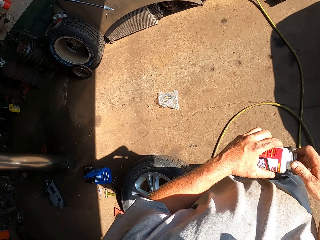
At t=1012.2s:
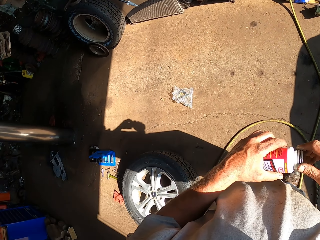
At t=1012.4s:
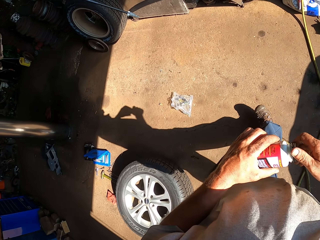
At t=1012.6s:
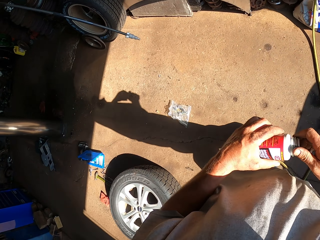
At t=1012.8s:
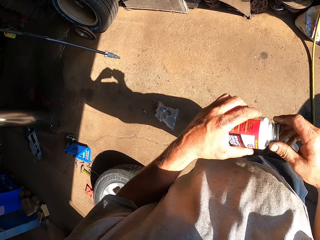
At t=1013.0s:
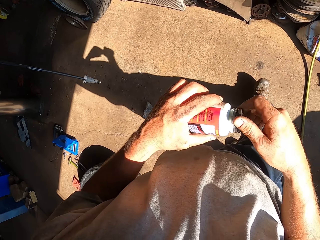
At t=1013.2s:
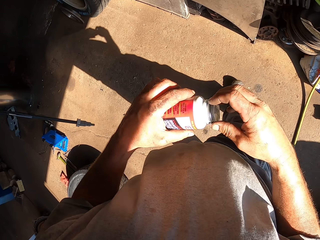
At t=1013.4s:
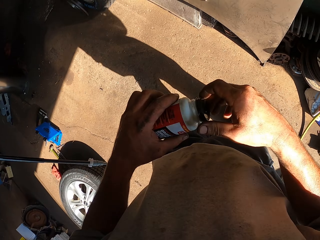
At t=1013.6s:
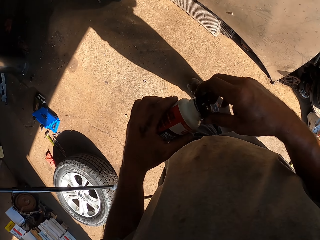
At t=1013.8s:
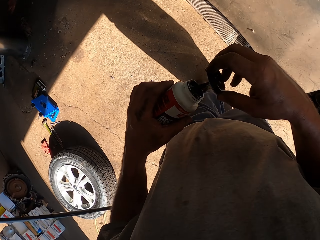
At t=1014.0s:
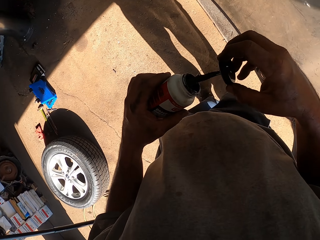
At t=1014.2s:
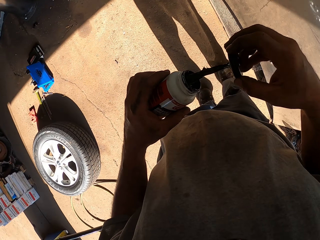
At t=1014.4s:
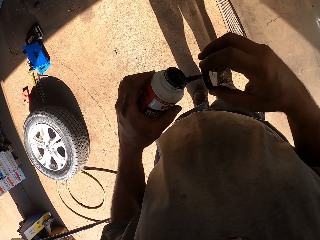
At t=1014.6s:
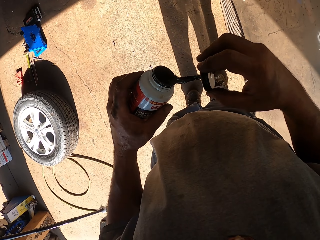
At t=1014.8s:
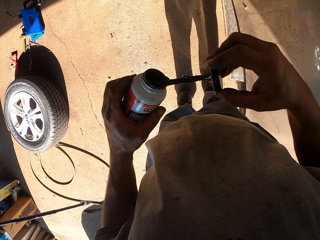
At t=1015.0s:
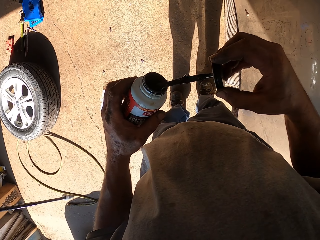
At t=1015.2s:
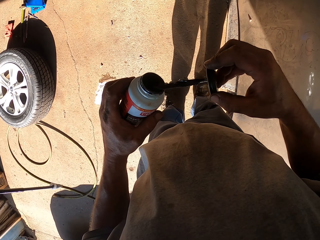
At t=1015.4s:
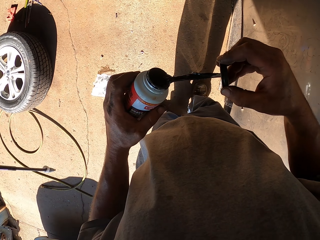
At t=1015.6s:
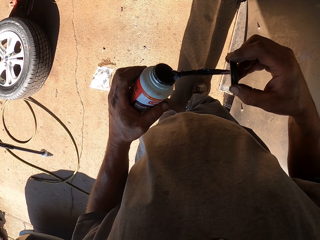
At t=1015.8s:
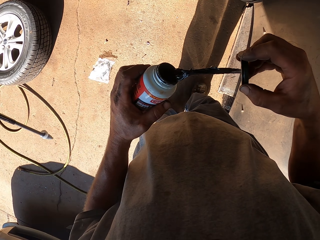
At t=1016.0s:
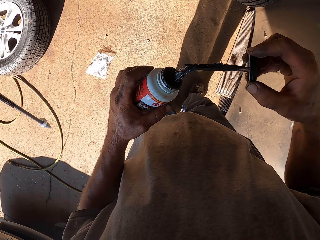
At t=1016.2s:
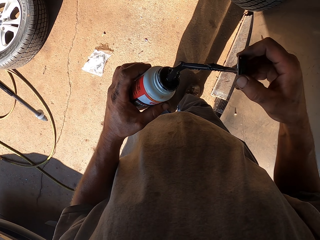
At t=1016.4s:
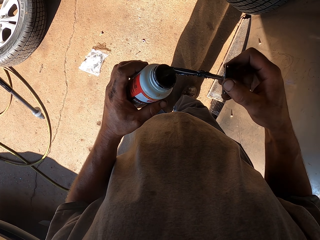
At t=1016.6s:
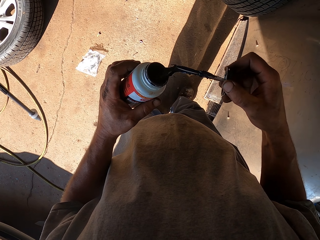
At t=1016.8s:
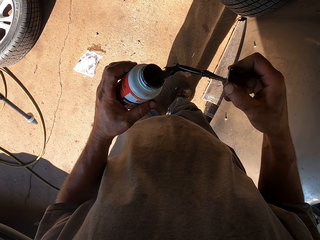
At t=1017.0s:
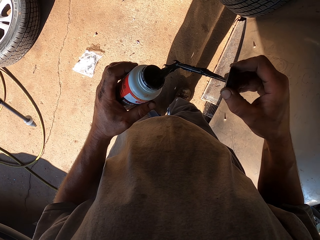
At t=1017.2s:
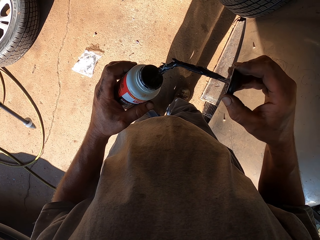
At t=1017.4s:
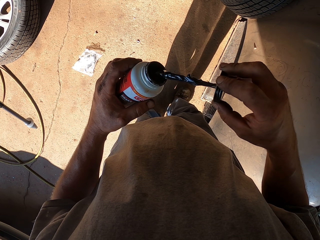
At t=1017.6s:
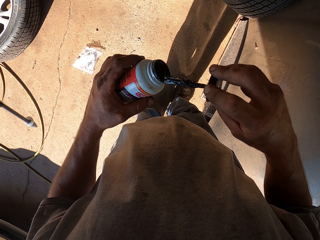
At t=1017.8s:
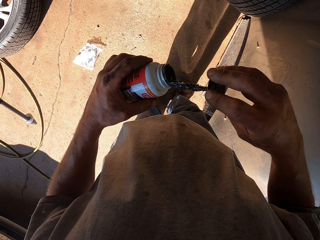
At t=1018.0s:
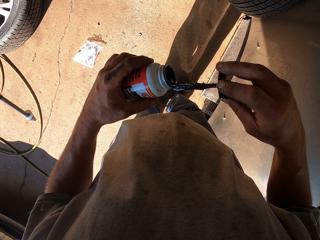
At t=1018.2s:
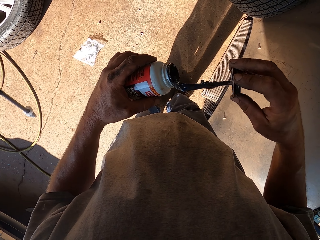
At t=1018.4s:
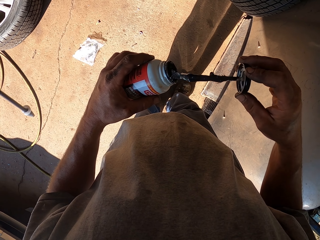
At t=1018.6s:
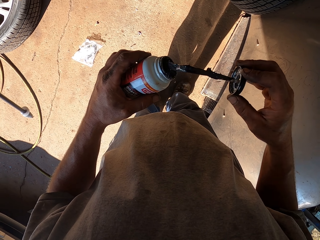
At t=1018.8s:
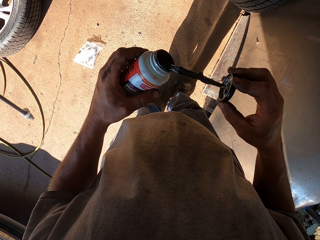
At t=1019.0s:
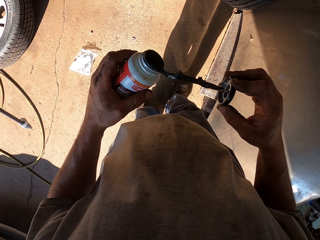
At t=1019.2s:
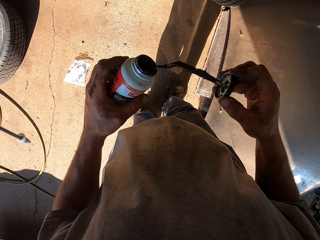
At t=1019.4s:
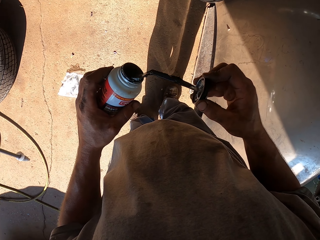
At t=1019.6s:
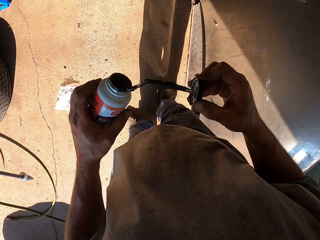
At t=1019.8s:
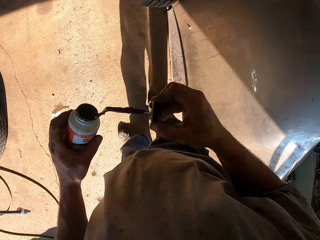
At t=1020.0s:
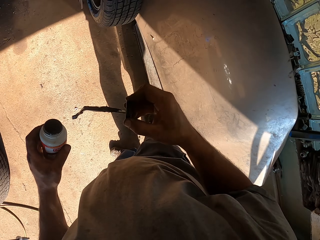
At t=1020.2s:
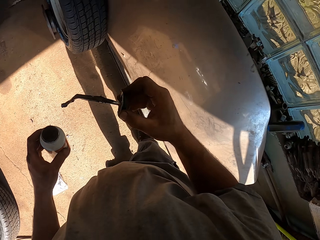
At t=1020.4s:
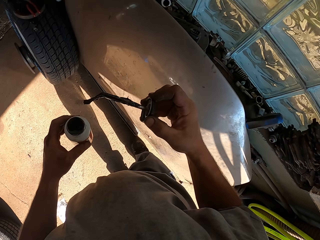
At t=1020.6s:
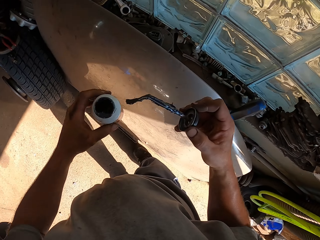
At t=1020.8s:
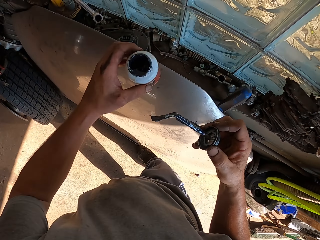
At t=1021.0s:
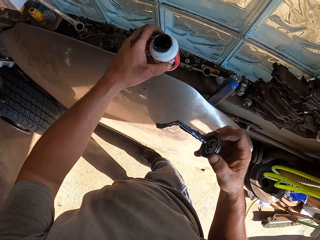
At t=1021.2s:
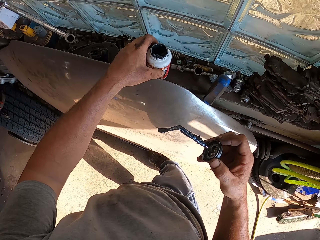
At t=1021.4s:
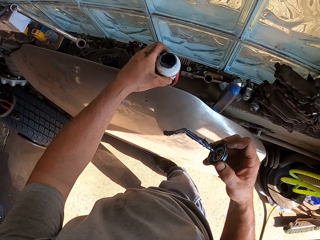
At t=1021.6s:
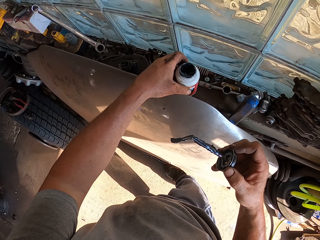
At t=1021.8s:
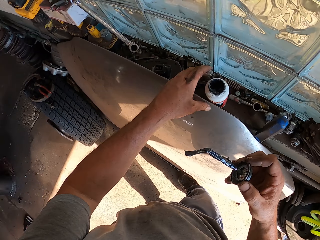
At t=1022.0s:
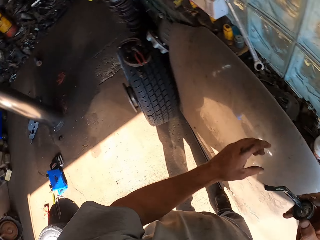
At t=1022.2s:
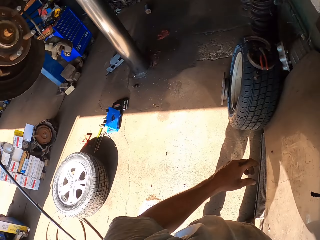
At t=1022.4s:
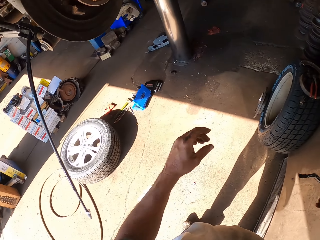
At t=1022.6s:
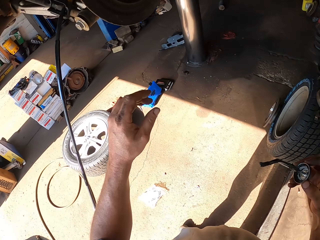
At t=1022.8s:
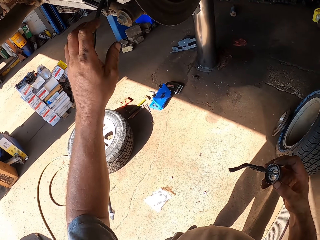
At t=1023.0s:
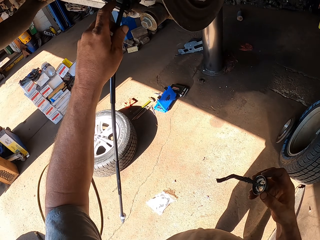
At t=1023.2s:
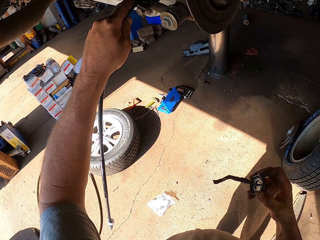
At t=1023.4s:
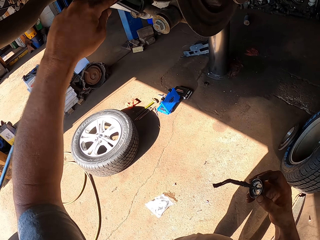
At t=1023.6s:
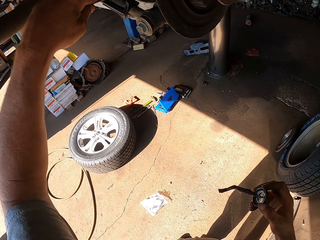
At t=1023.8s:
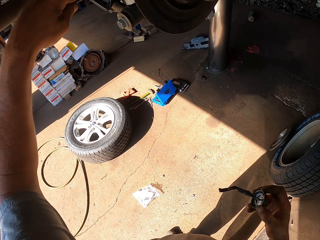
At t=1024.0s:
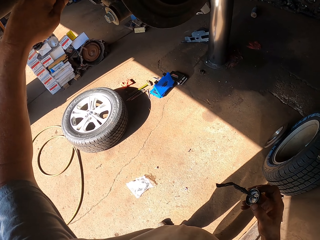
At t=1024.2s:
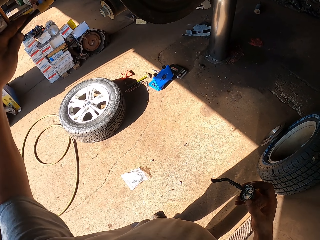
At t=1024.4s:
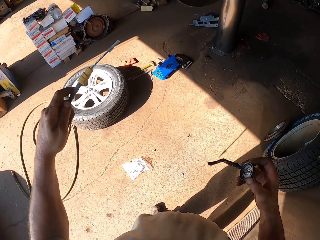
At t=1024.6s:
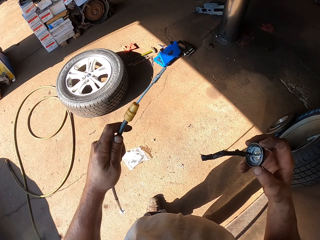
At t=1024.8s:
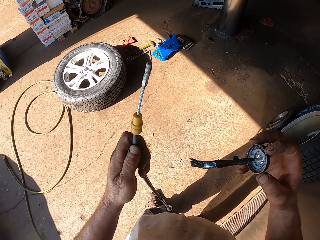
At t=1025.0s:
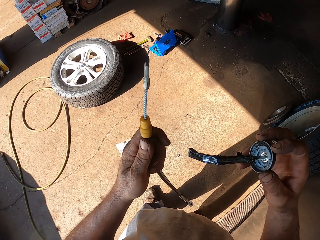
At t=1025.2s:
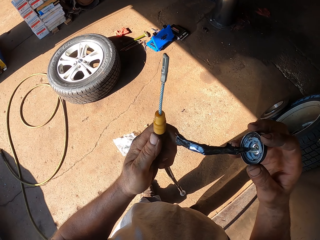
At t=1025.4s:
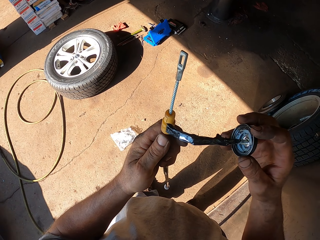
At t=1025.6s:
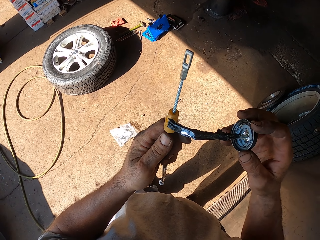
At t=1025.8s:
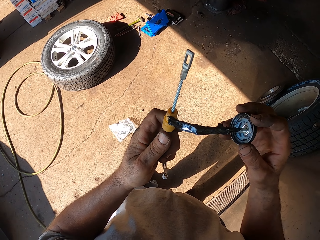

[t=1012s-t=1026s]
The camera wearer pulls the brake grease lid. They scoop the oil off the lid. They place the tin of brake grease on a wall. They hold a cable under the car with the left hand. They remove the cable or pipe under the car with the left hand.

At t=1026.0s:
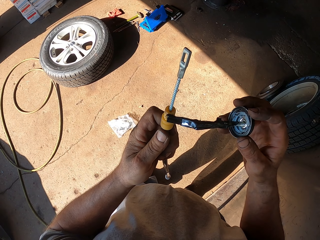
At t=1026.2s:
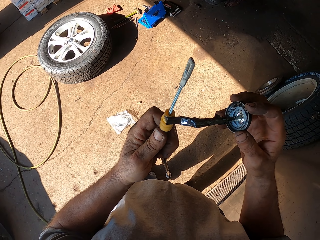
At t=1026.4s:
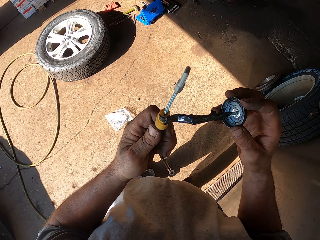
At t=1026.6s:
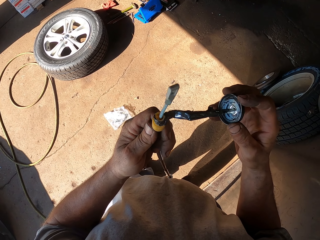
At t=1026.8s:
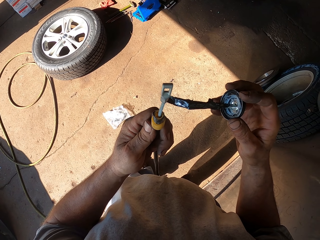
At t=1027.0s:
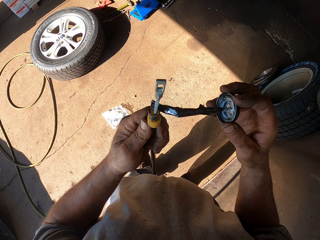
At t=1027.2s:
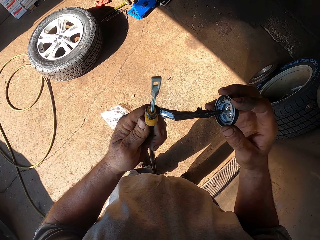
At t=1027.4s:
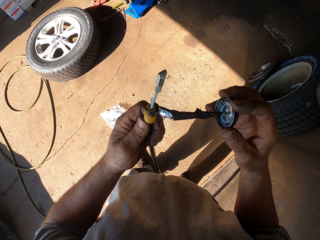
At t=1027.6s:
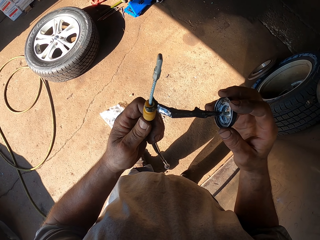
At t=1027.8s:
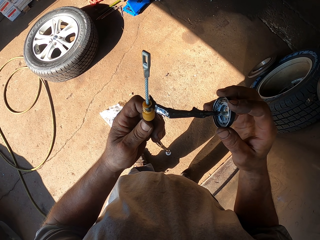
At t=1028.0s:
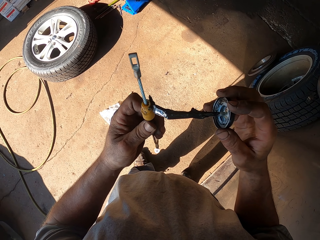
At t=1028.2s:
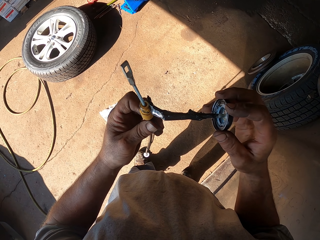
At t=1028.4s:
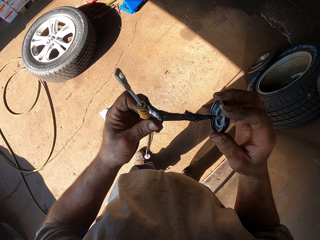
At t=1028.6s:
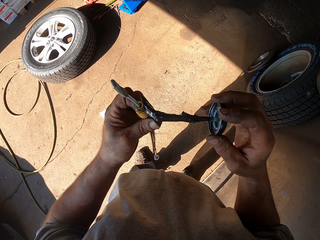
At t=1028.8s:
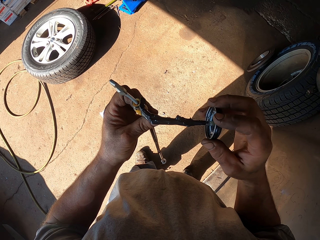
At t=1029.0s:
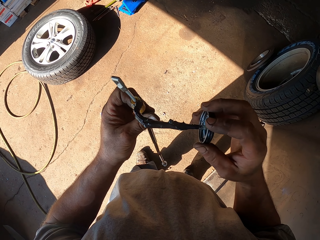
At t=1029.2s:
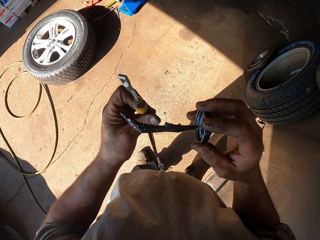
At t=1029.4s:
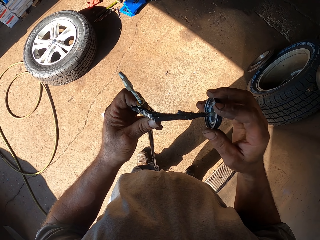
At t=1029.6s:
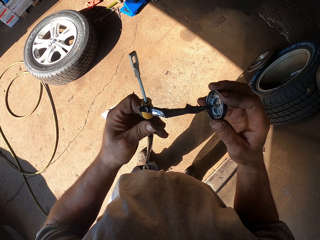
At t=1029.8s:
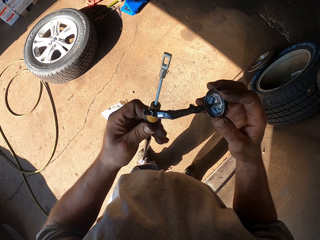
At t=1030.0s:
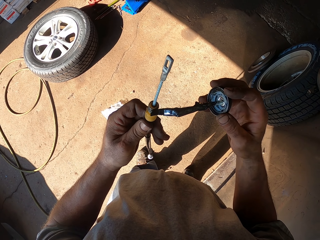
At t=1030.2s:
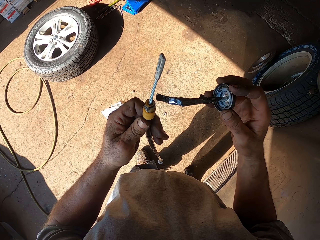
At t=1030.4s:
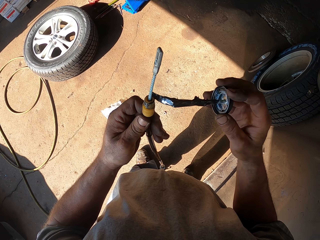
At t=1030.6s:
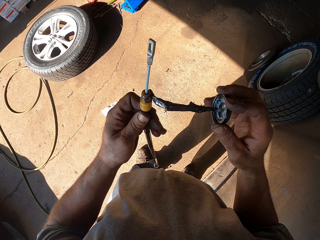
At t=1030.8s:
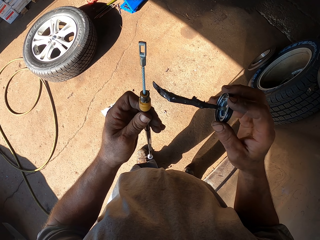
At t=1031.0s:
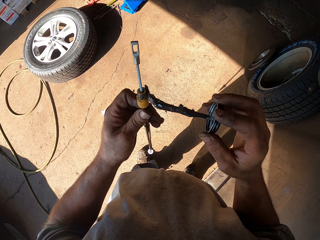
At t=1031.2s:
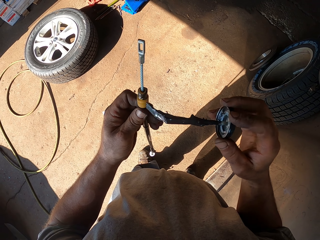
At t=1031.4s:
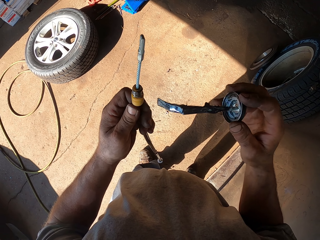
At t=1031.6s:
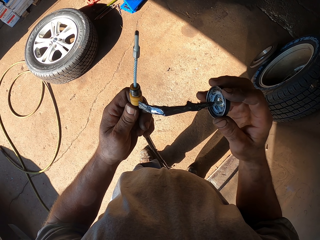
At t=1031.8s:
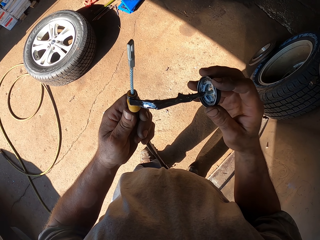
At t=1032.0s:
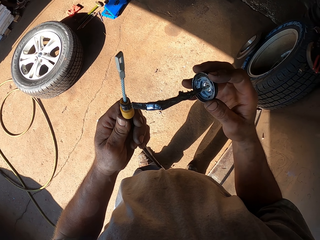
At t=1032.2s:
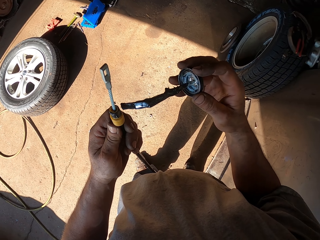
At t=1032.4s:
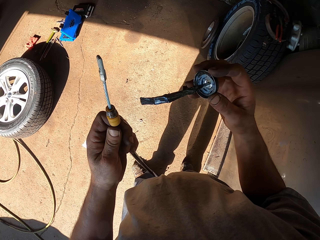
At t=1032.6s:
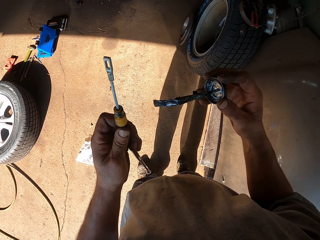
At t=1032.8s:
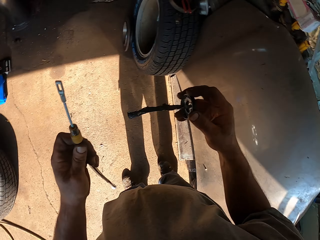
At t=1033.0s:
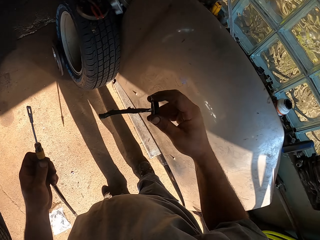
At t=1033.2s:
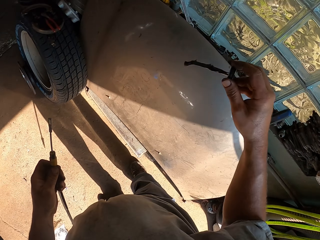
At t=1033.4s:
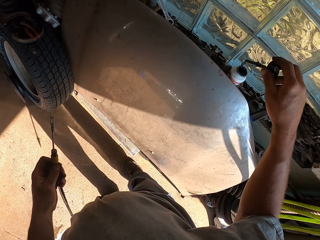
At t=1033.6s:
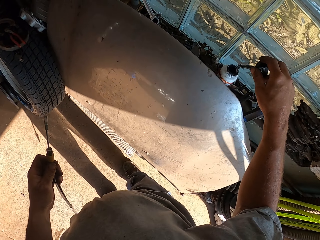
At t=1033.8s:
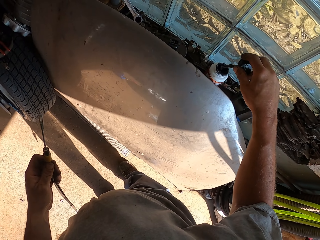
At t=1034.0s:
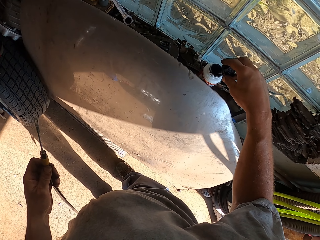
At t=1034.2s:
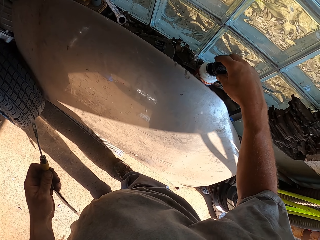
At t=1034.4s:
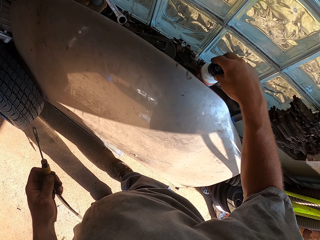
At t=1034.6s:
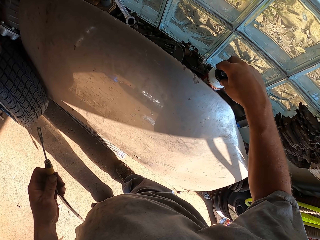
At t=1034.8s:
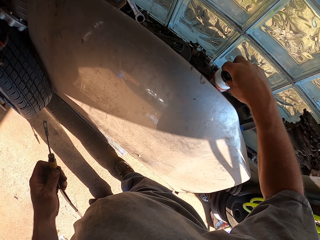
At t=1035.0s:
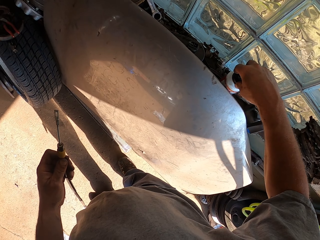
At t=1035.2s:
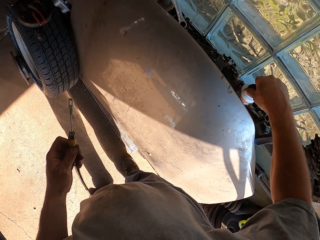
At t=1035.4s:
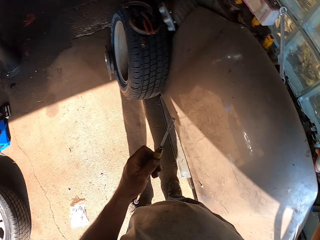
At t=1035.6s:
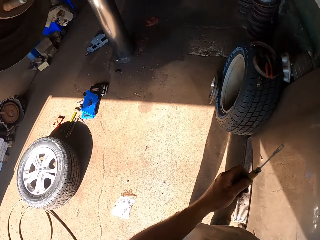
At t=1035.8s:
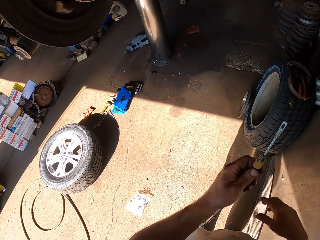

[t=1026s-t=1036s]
The camera wearer applies oil on a part of the pipe. They place the lid in the tin of brake grease with the right hand.
